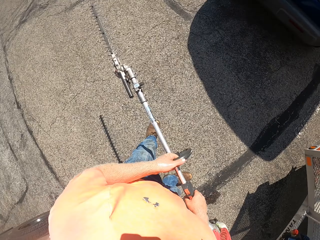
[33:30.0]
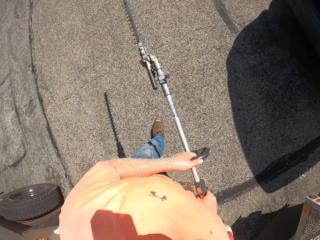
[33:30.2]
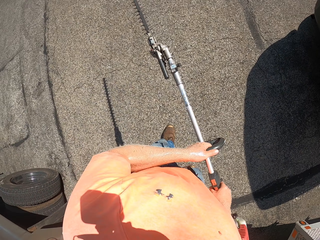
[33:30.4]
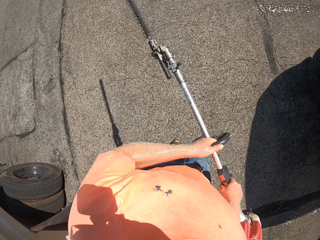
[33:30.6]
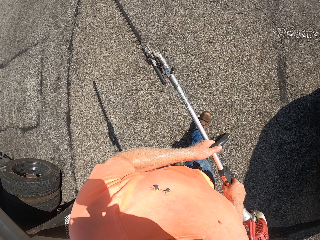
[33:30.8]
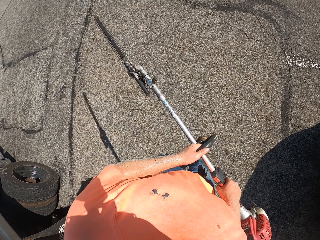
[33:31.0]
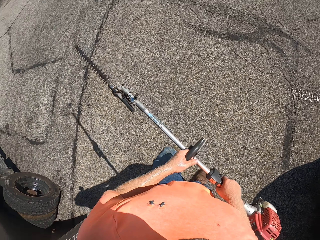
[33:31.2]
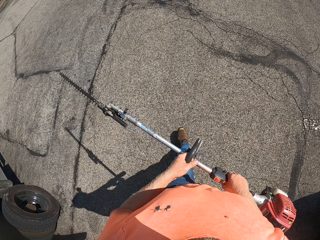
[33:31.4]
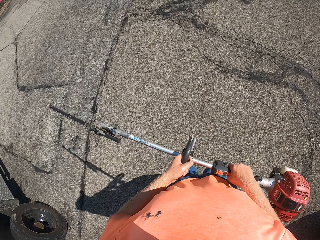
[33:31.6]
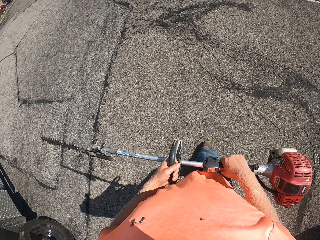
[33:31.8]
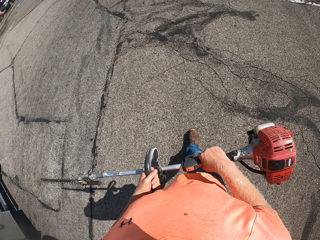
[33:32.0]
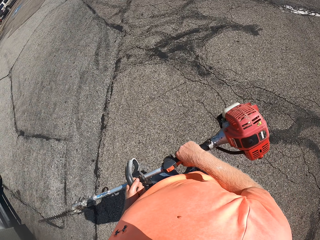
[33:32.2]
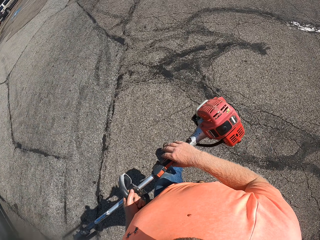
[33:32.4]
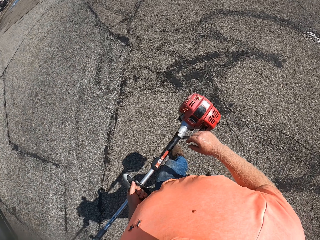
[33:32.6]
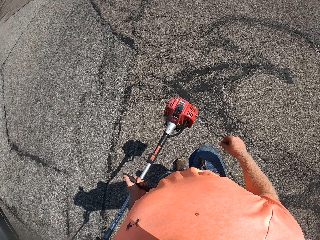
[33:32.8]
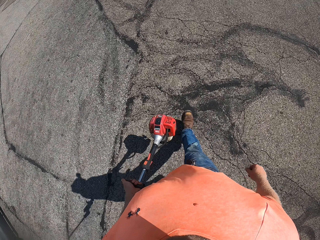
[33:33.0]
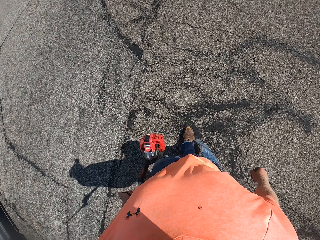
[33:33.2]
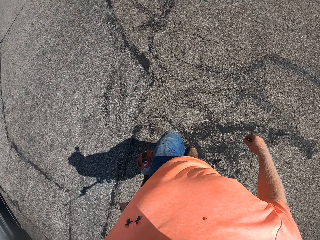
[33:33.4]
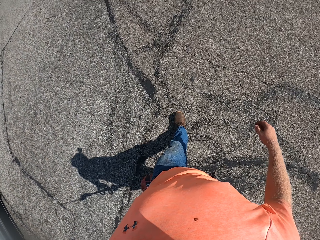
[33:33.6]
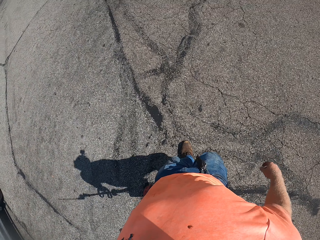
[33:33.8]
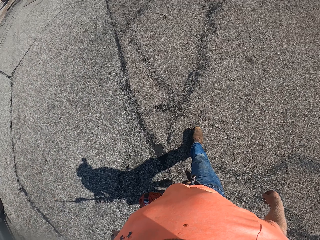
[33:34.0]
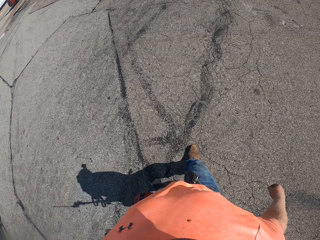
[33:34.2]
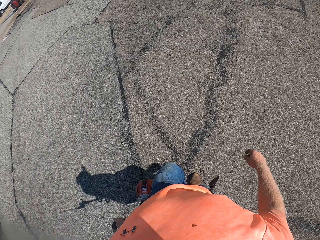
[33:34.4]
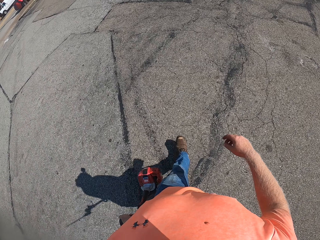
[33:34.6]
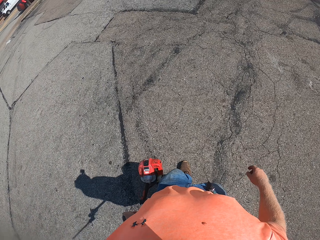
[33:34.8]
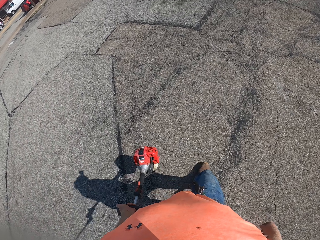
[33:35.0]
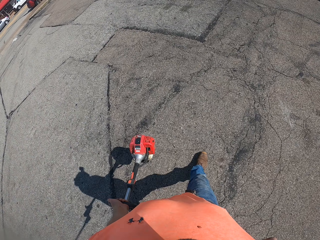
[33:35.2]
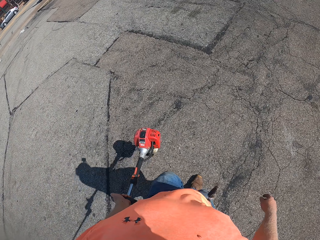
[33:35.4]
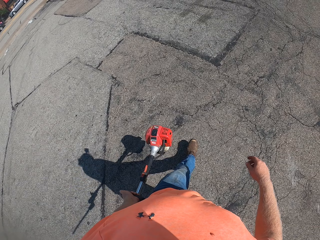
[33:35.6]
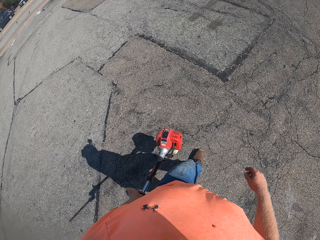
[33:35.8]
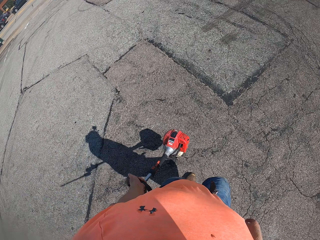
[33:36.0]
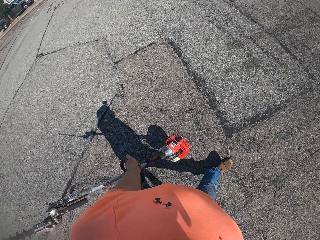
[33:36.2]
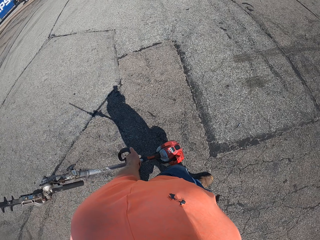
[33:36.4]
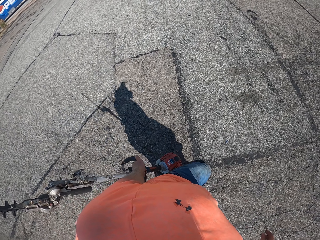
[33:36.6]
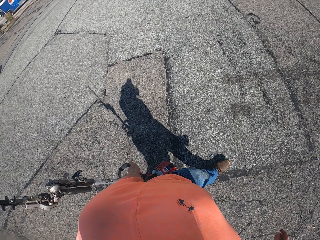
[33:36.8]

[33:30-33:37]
The camera wearer walks towards a garden area.

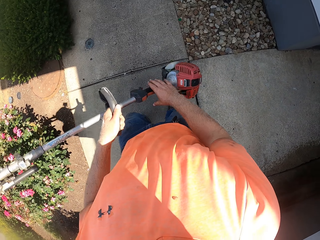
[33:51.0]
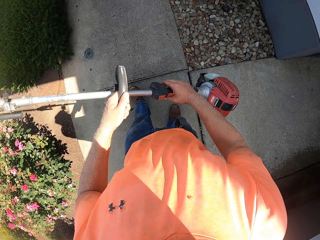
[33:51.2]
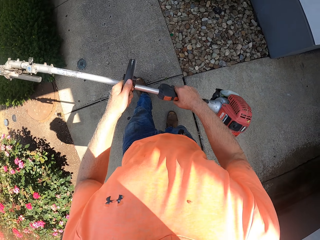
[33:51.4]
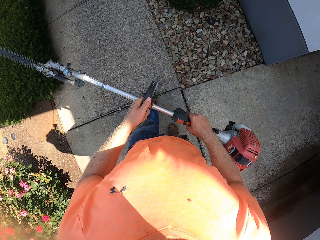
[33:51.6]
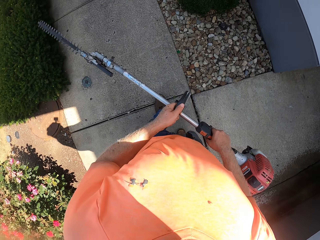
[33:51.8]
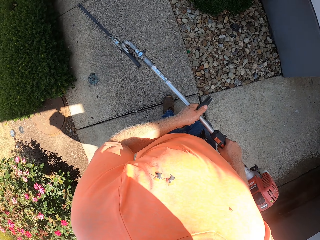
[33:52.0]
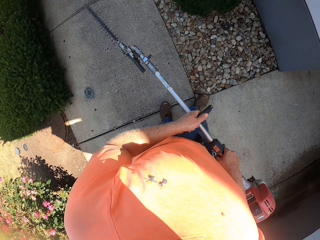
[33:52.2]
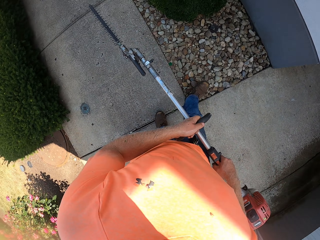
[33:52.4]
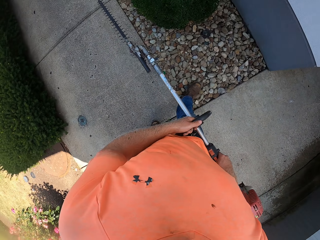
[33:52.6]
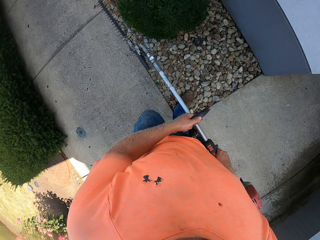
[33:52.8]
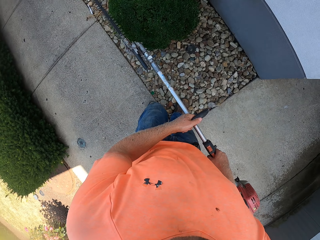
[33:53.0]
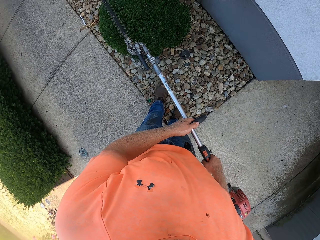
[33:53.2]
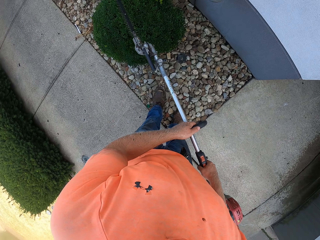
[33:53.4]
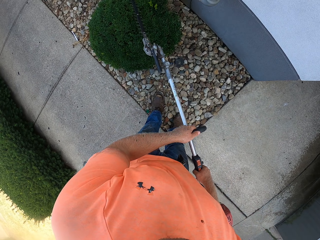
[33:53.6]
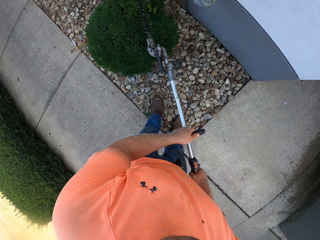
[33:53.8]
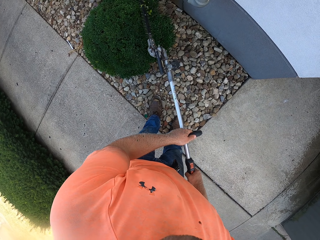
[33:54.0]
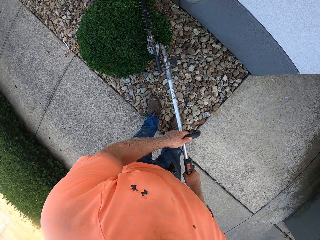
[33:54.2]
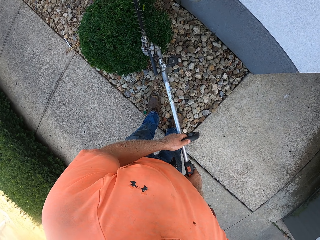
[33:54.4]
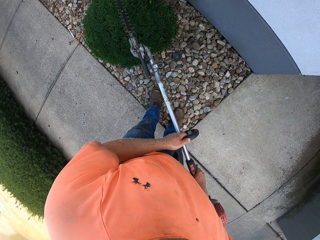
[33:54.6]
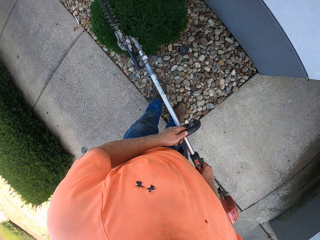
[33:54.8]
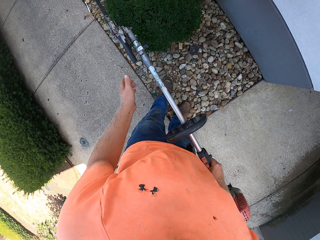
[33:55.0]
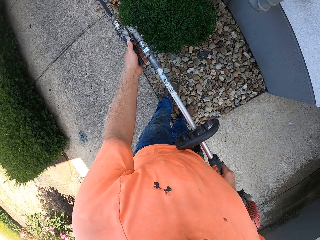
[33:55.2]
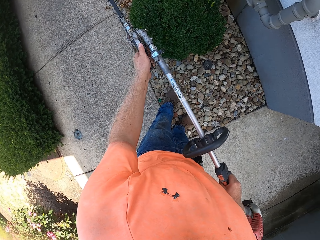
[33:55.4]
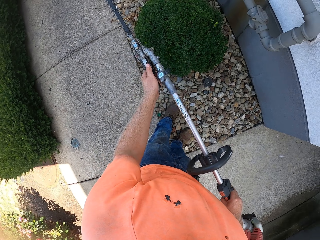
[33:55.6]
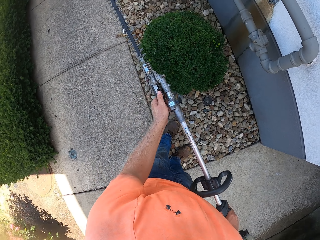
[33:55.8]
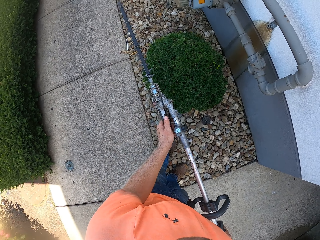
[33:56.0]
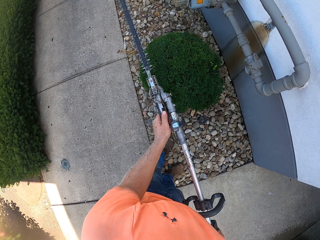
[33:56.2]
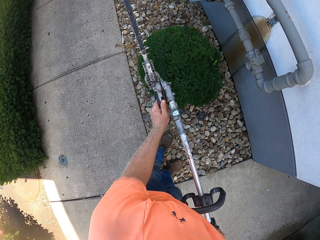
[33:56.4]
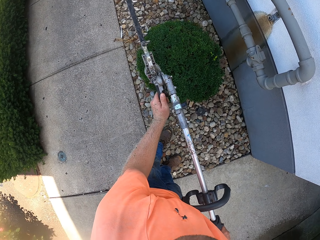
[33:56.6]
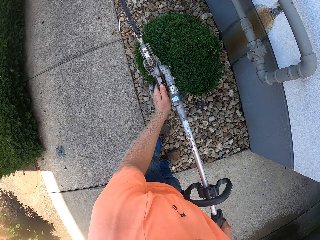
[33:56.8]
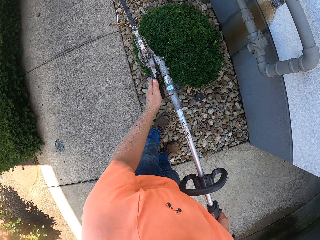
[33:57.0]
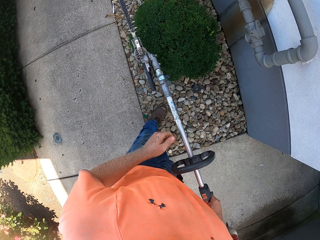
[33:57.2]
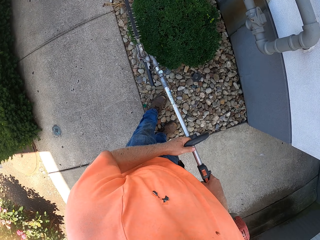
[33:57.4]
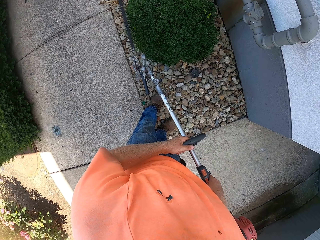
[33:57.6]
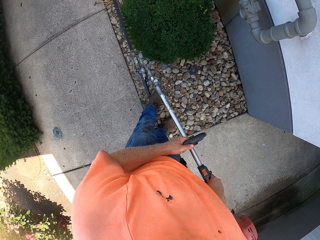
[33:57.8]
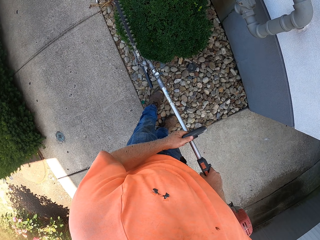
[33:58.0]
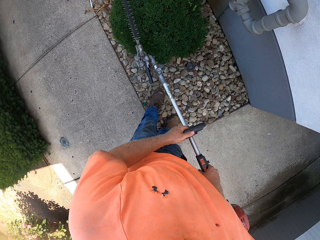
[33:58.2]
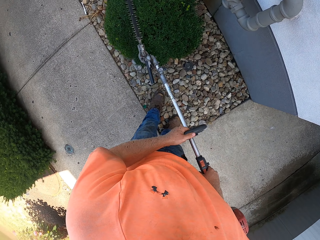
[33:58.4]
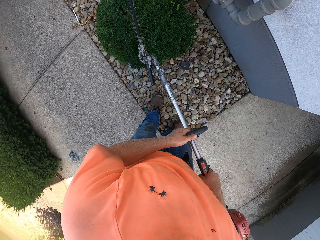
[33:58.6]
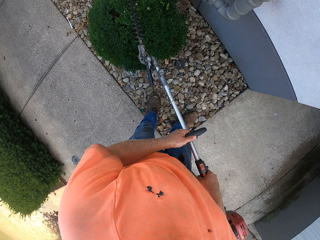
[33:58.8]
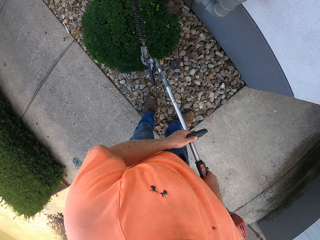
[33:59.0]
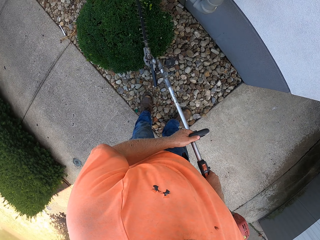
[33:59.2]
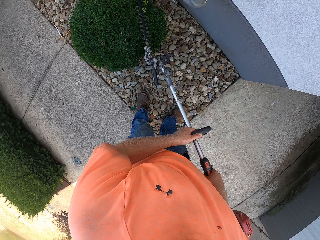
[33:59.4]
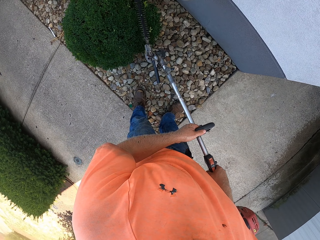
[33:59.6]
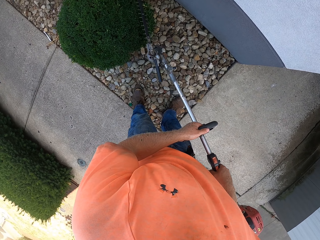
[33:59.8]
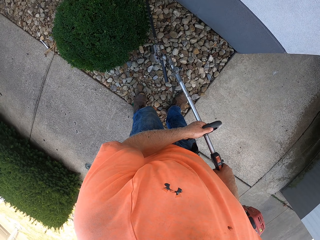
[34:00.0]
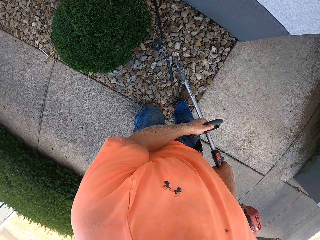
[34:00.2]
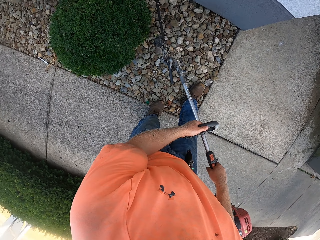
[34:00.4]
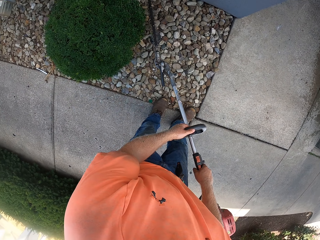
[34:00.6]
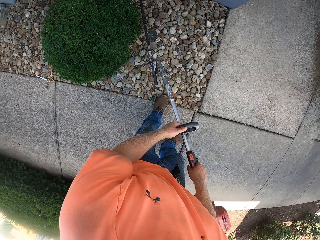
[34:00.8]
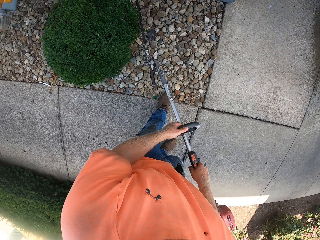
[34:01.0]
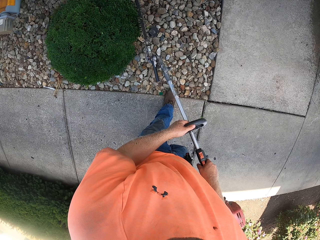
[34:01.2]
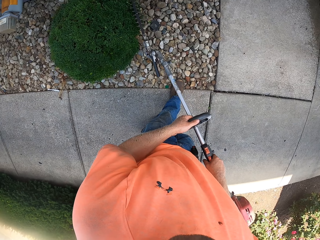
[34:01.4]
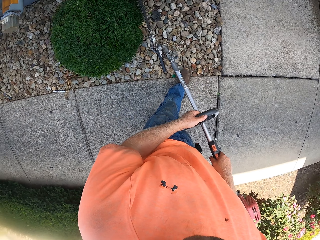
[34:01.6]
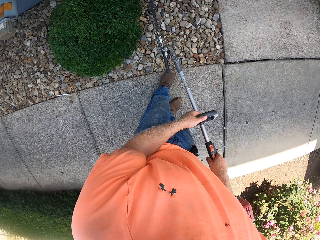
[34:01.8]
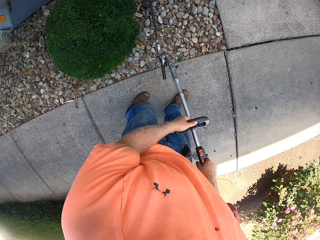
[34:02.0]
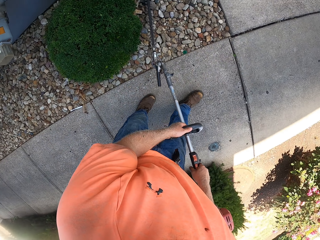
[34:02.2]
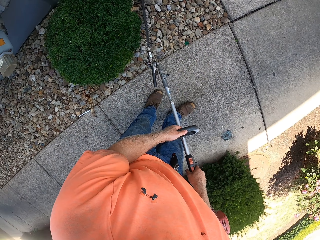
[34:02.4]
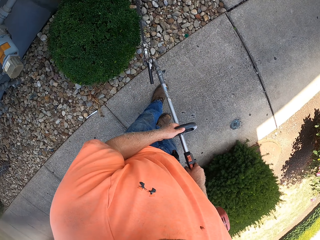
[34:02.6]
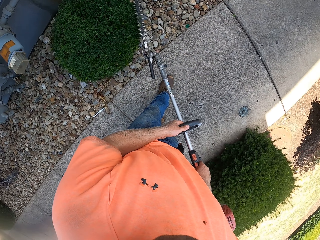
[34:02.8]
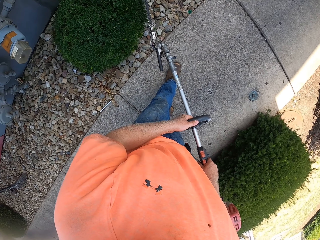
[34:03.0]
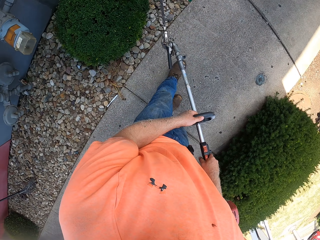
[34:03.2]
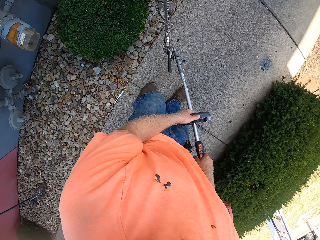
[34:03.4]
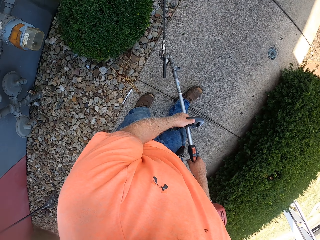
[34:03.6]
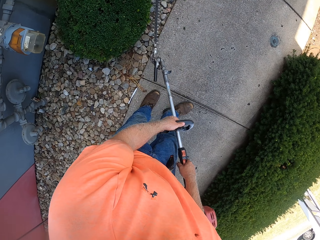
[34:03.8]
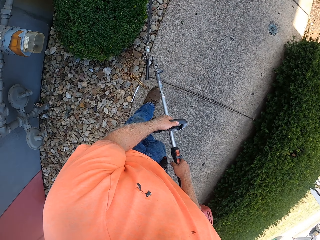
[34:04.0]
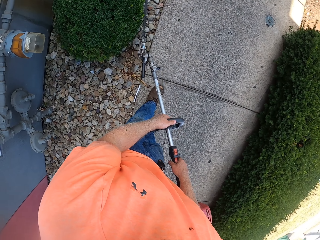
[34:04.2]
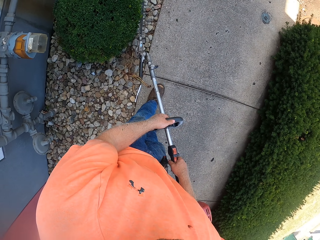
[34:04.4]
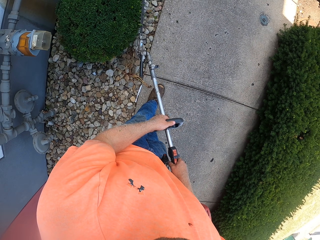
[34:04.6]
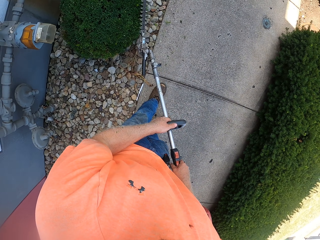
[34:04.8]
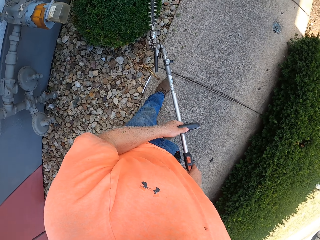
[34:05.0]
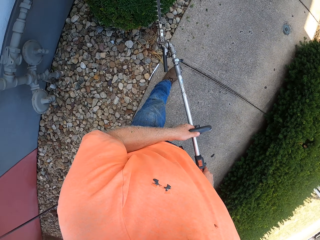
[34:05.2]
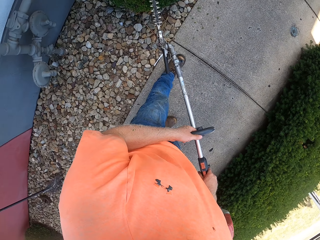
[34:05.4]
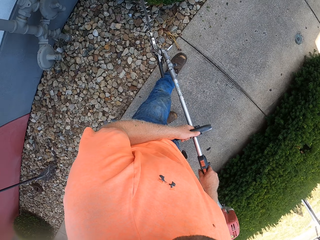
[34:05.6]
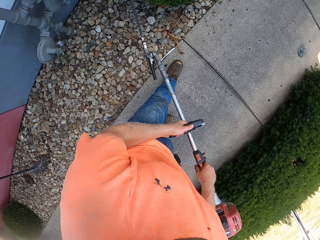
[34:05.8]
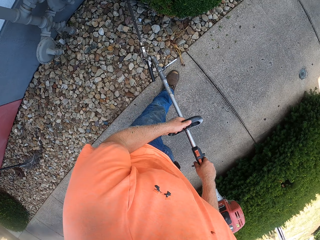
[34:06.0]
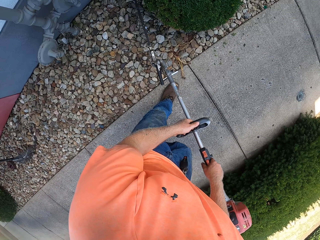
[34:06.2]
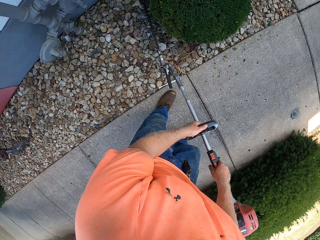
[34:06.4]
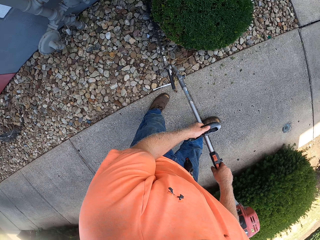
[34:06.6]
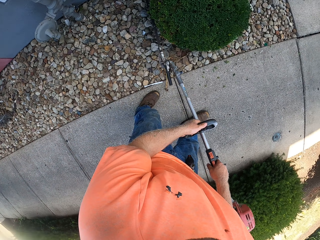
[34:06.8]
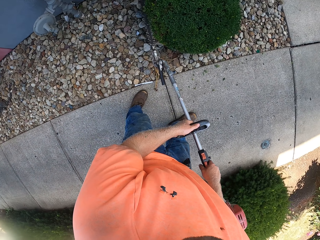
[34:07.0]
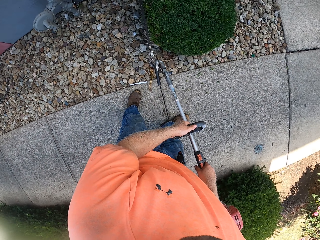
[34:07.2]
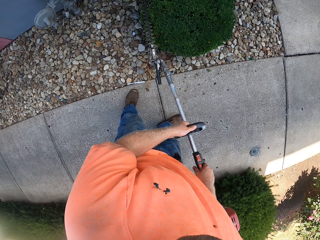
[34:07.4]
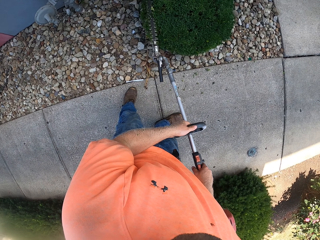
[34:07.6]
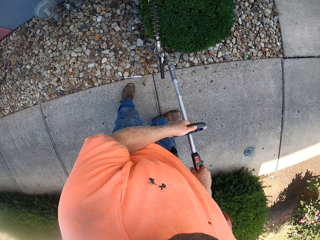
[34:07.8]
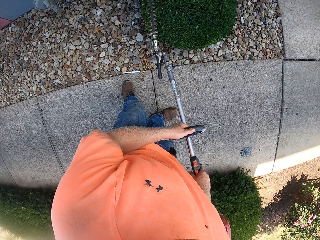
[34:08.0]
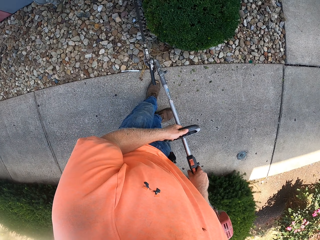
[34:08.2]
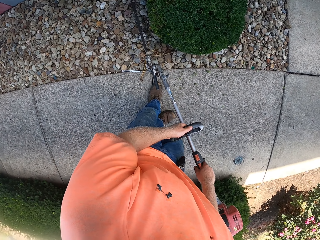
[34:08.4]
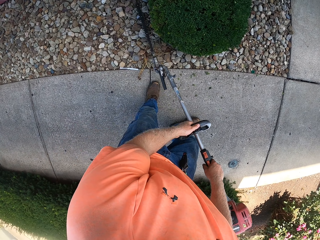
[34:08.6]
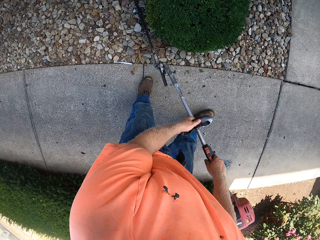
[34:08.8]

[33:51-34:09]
The camera wearer trims a hedge with the hedge trimmer in his hands. He adjusts the hedge trimmer blade with his left hand. He trims the hedge with the hedge trimmer in his hands.
